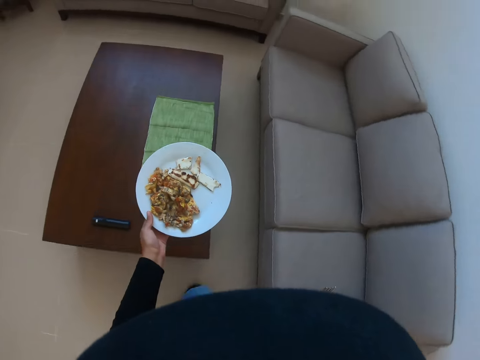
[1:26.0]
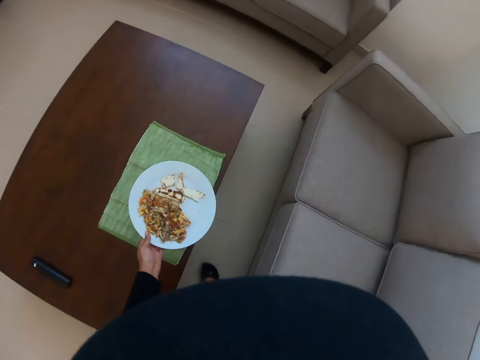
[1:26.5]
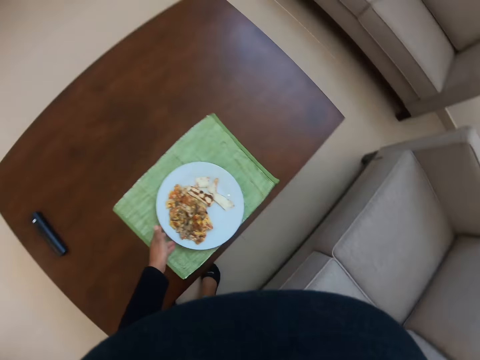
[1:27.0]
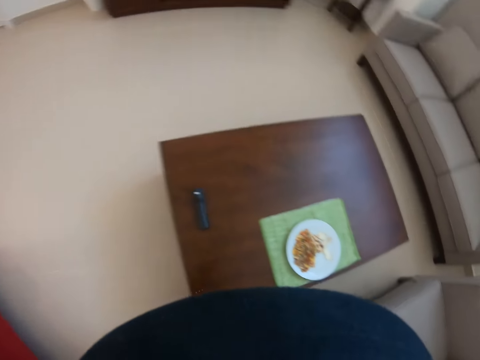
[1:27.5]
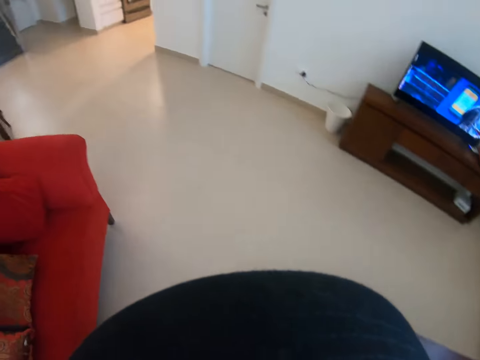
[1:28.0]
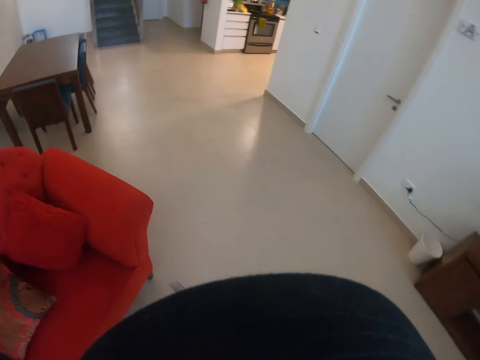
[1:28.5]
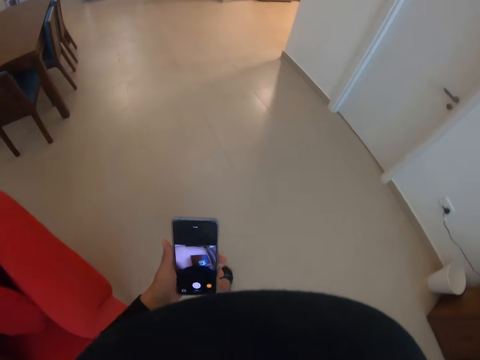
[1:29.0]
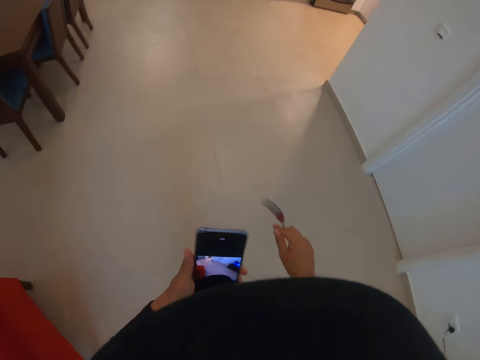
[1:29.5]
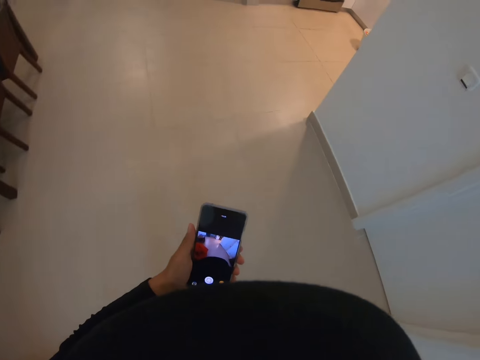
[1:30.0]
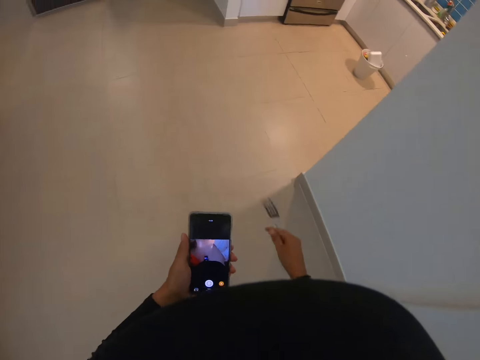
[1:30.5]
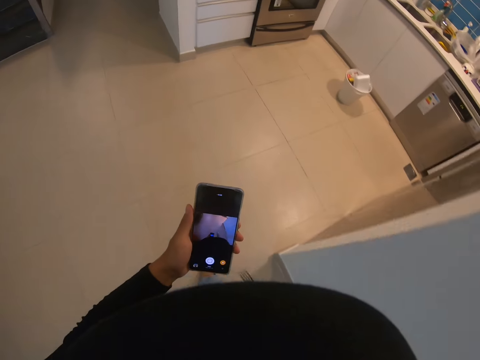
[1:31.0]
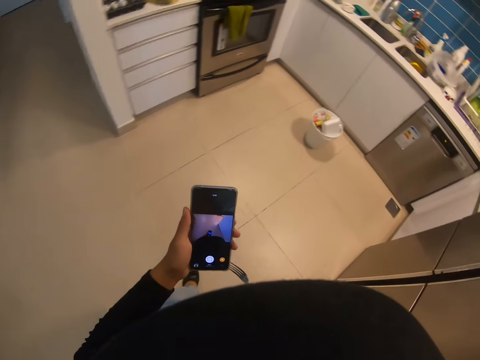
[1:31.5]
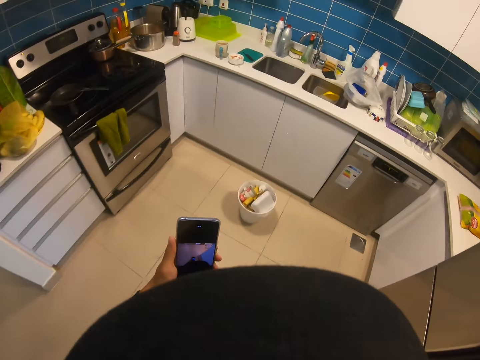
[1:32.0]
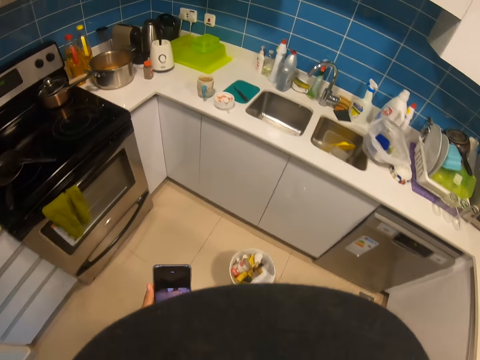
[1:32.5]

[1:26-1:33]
The camera wearer places the plate on the table. They let go of the plate. They walk to the kitchen. They hold the phone in hand.

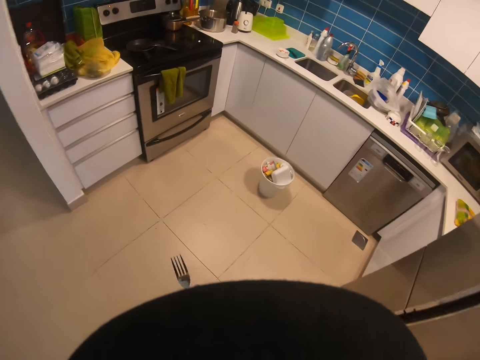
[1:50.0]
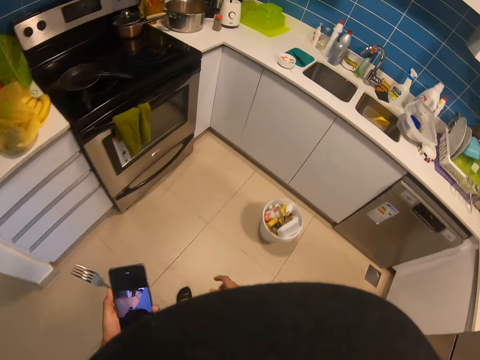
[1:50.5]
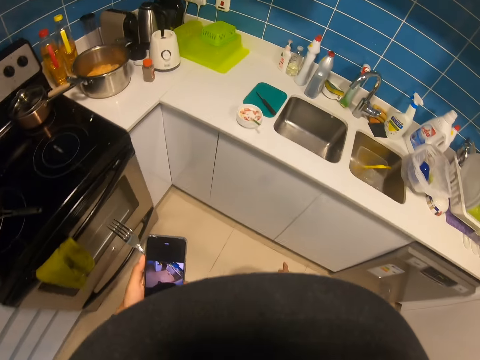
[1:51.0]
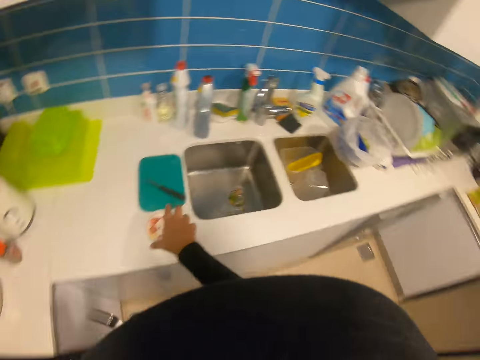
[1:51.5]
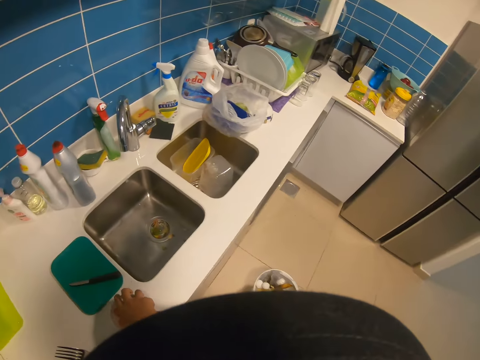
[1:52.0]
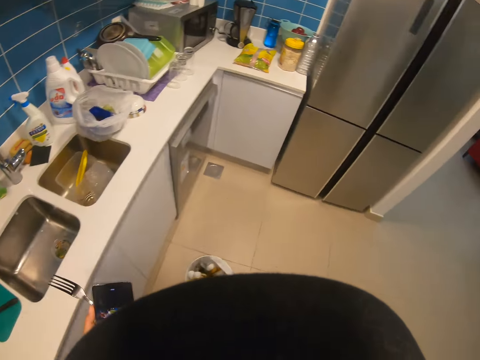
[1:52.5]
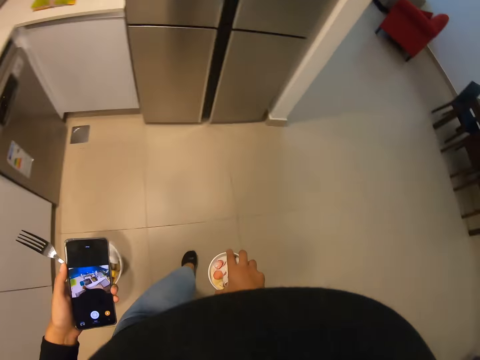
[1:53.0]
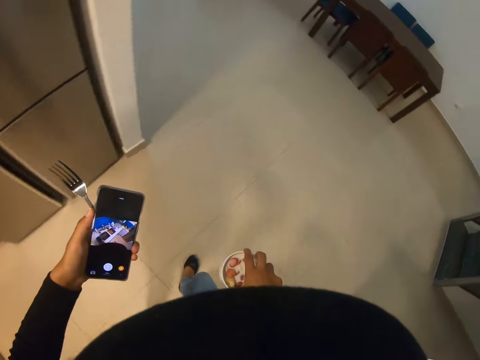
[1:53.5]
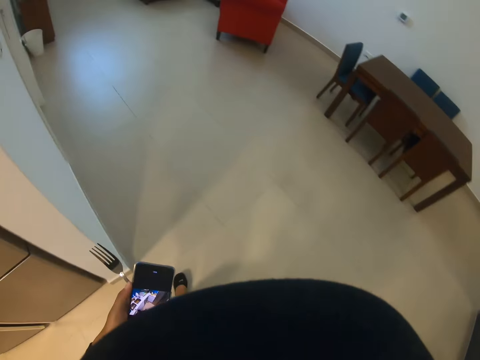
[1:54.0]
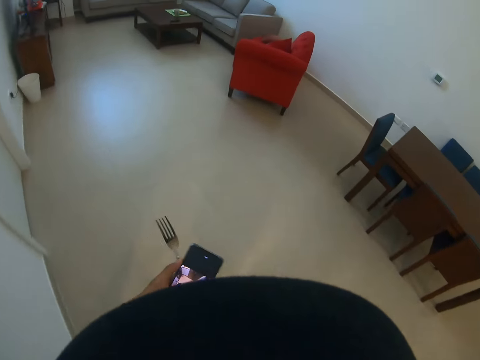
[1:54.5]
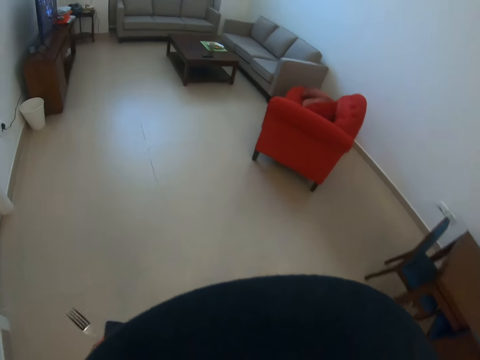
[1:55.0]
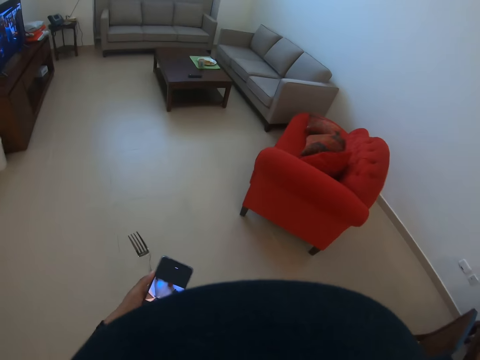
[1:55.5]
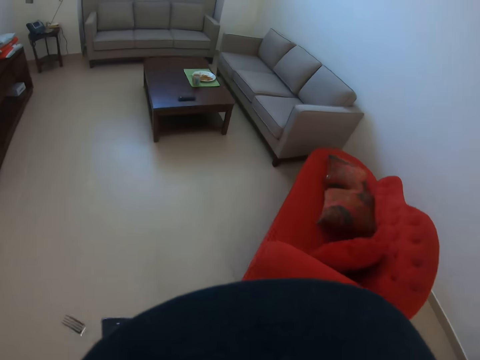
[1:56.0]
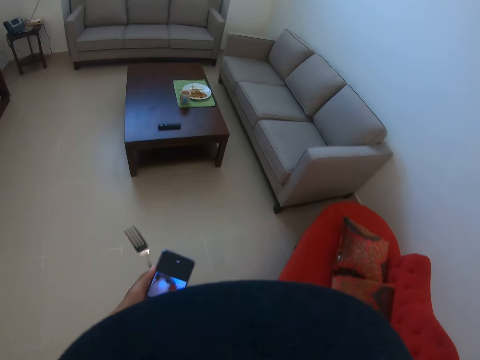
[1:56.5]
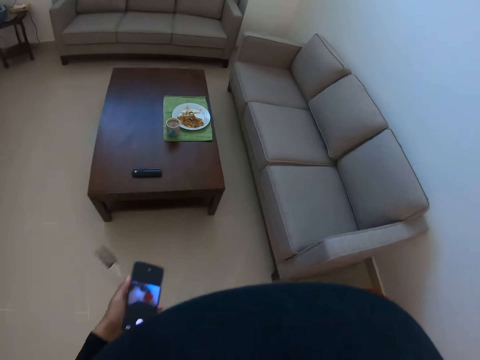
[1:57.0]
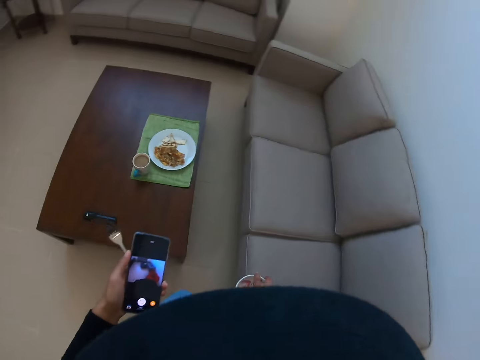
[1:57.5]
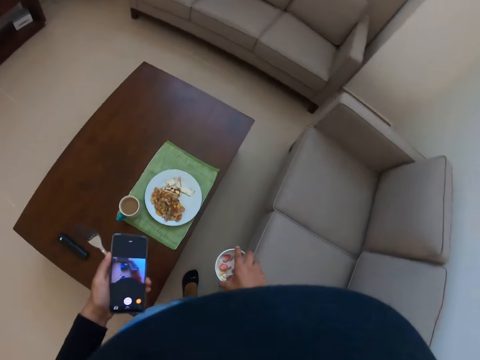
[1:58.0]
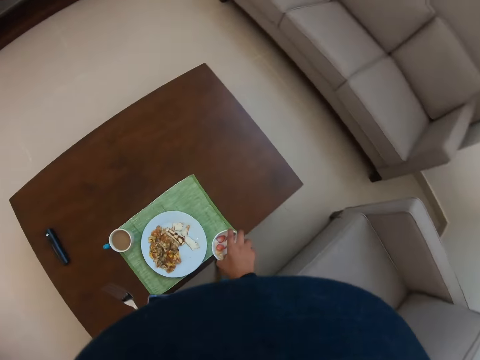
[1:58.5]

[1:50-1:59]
The camera wearer hands the fork to the left hand. They take the tin from the counter. They walk to the room.

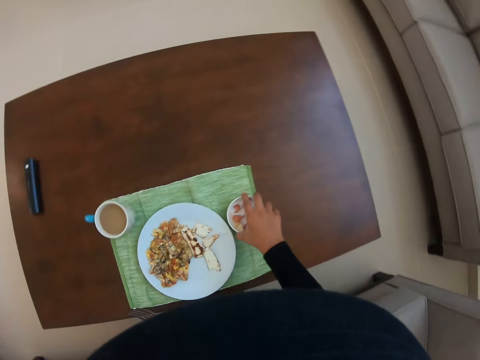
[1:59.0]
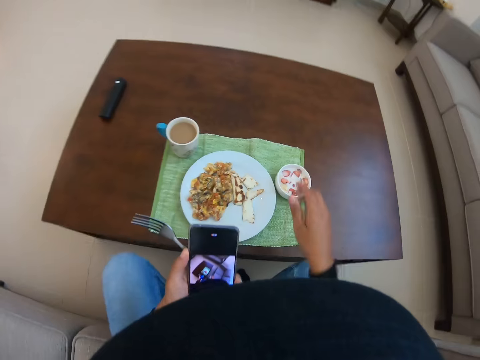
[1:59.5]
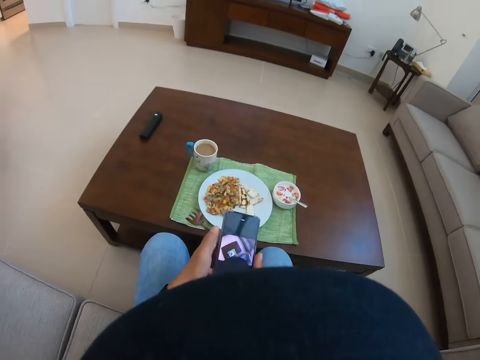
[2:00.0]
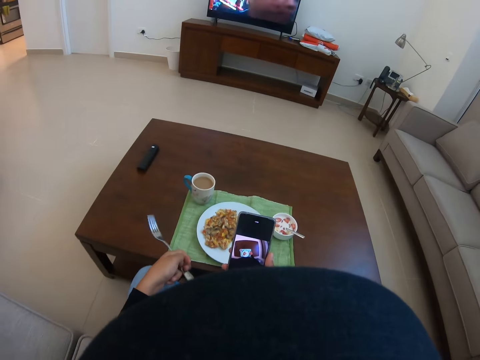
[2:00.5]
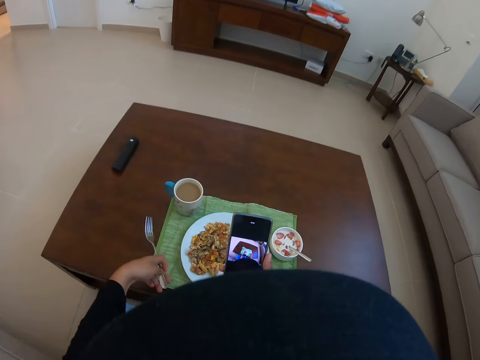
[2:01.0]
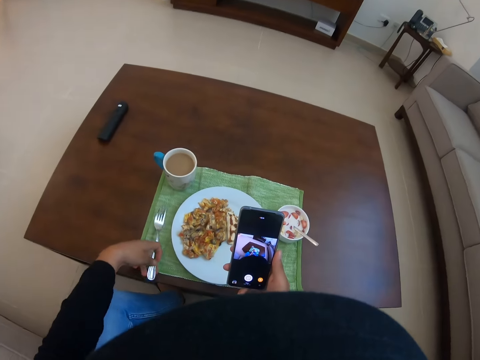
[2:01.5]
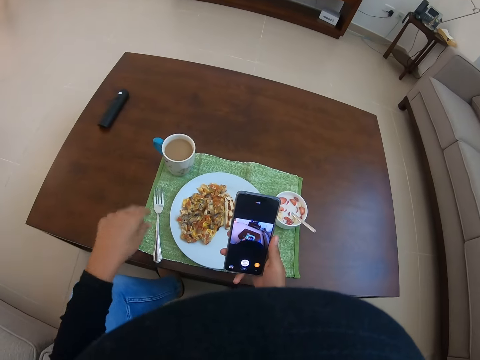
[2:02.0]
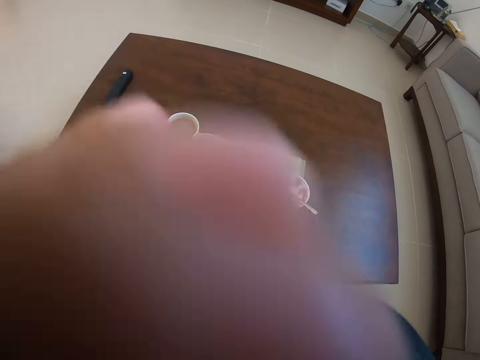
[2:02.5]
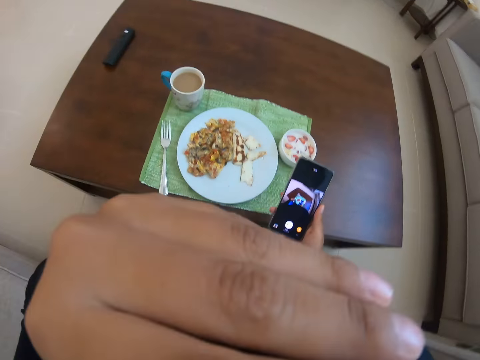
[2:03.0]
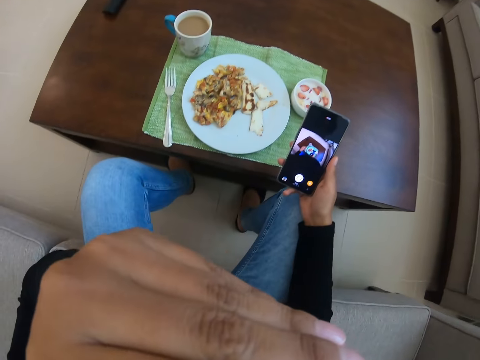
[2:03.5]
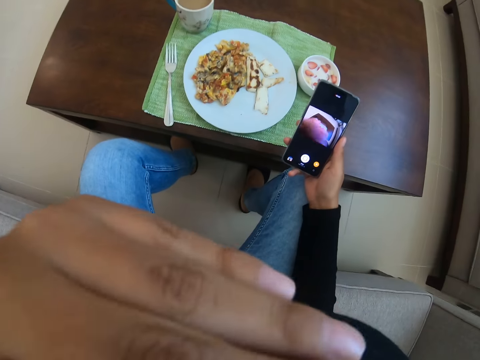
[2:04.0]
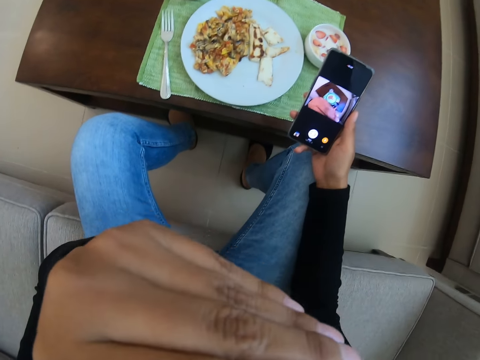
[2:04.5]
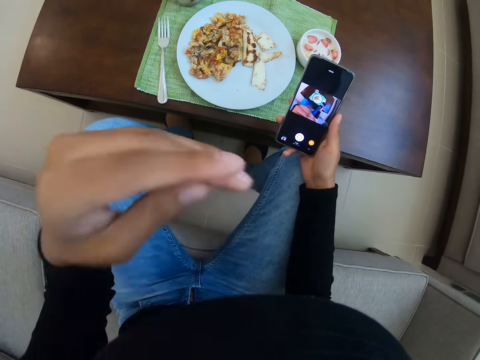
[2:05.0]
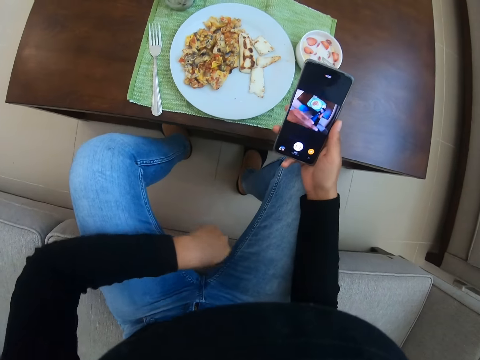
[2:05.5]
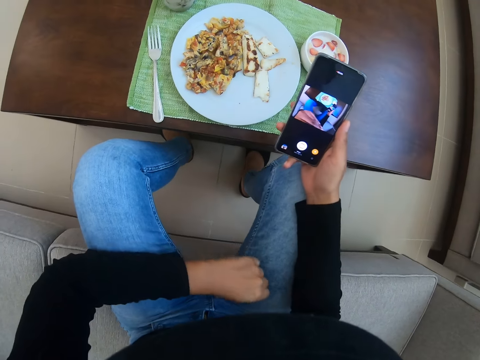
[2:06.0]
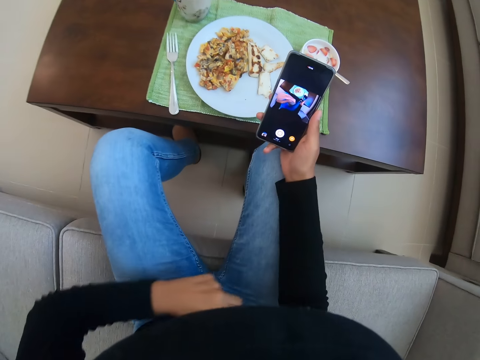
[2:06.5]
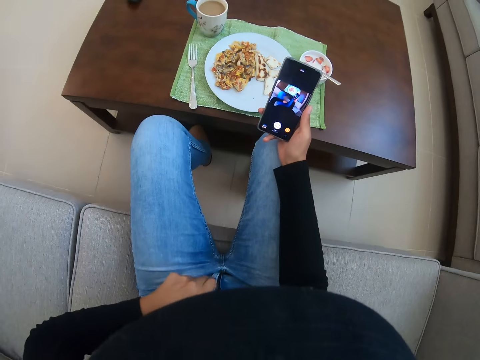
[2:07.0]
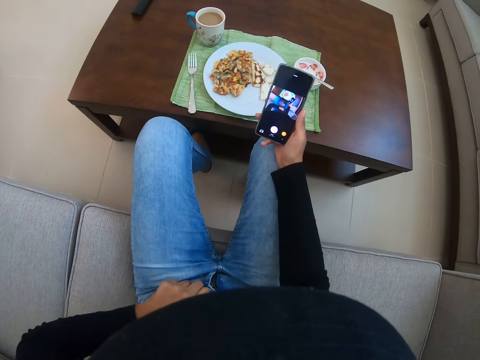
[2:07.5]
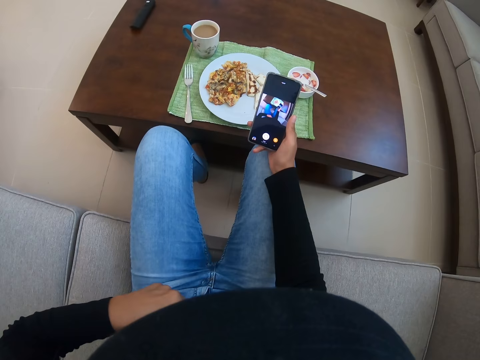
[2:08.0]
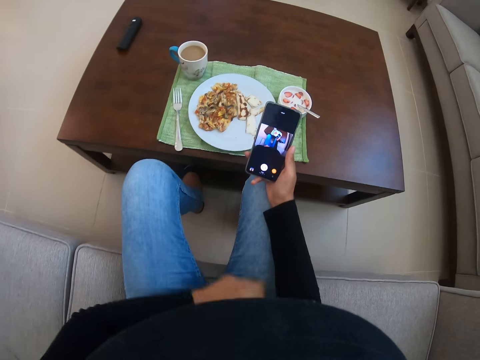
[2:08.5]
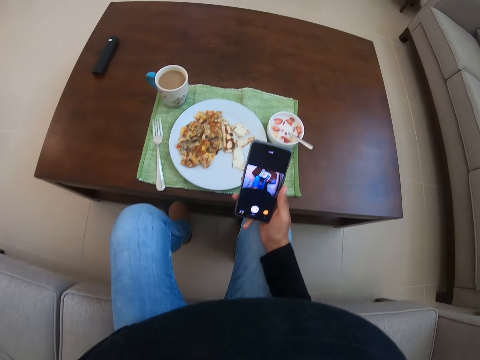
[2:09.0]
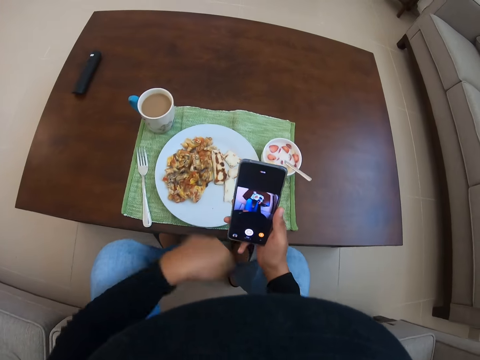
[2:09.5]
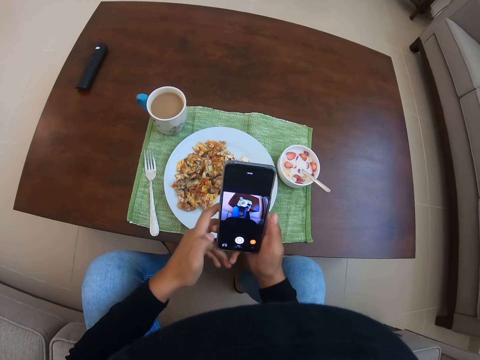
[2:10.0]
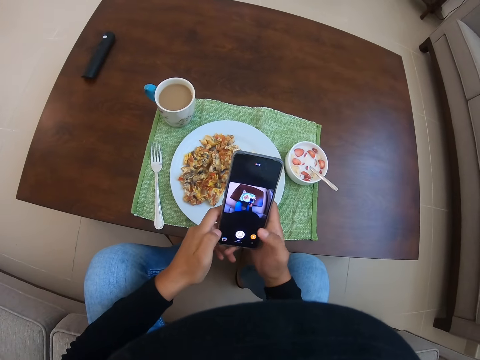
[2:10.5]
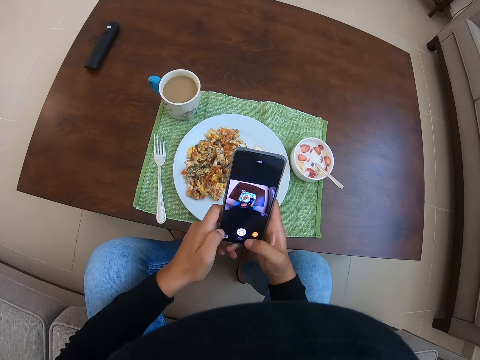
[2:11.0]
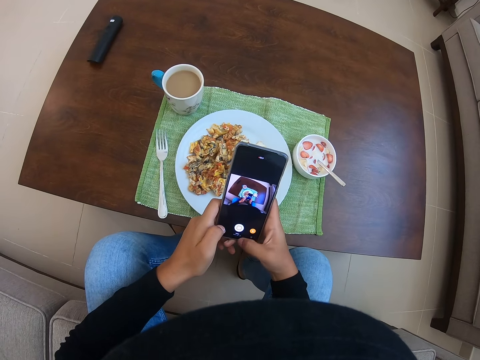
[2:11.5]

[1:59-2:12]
The camera wearer puts the tin on the table. She sits on the couch. She uses her phone. She puts the fork on the table. She raises her hand to something. She moves something. She lets go of something. She puts down the hand. She rests her arm on her legs. She adjusts her trouser. She stretches her sweater. She leans forward towards the table. She scrolls the phone. She holds her phone with both hands.
